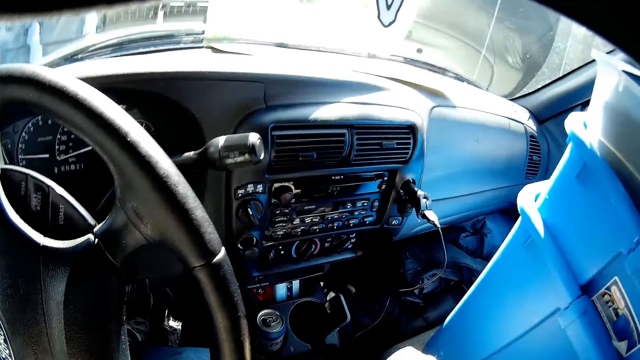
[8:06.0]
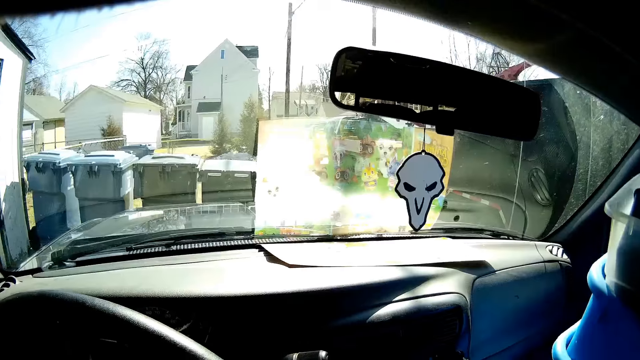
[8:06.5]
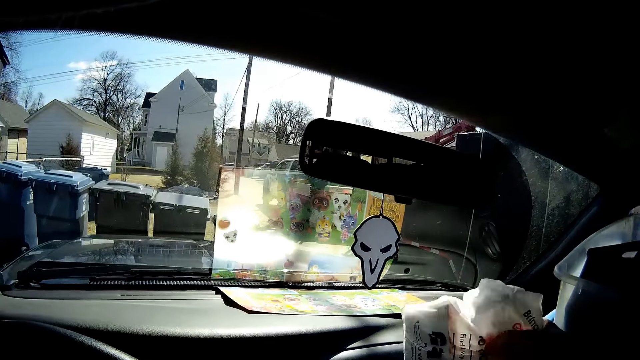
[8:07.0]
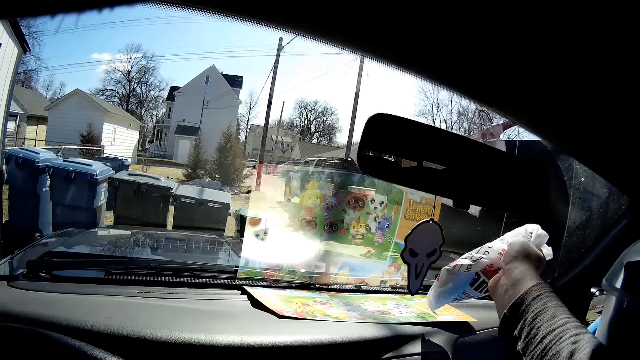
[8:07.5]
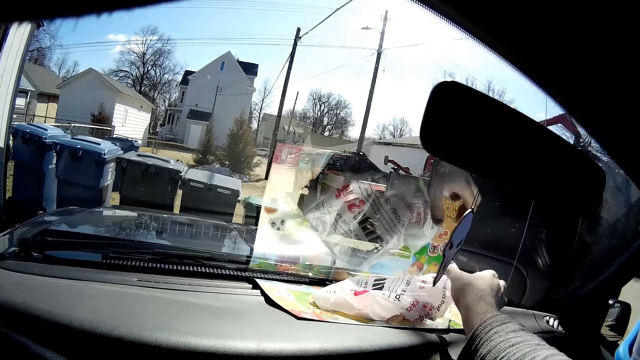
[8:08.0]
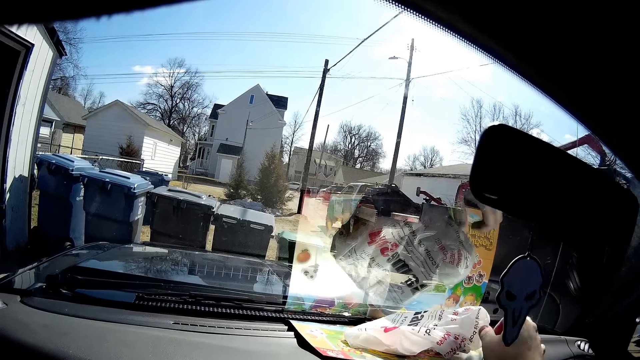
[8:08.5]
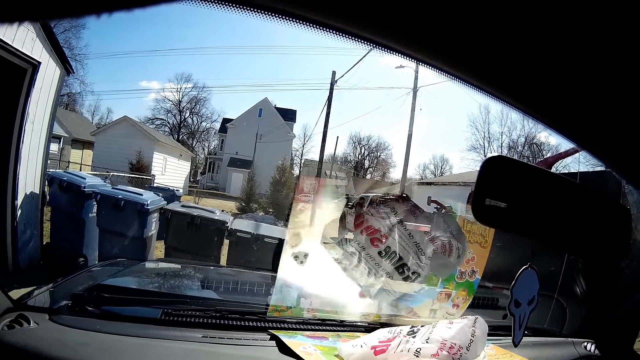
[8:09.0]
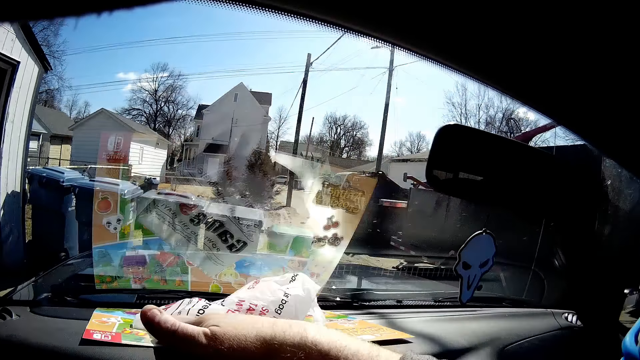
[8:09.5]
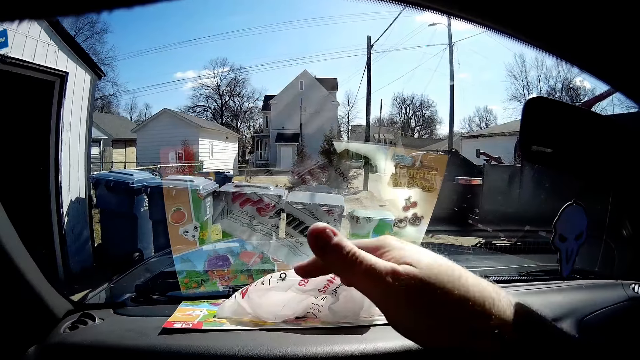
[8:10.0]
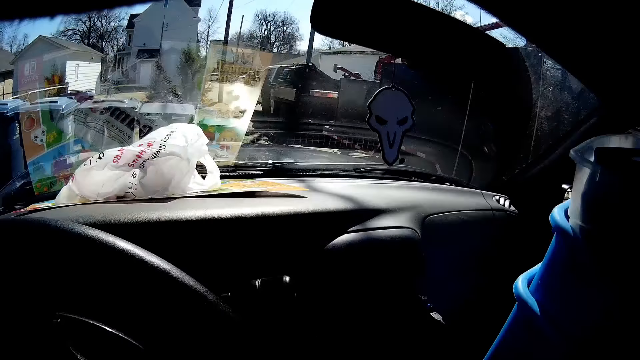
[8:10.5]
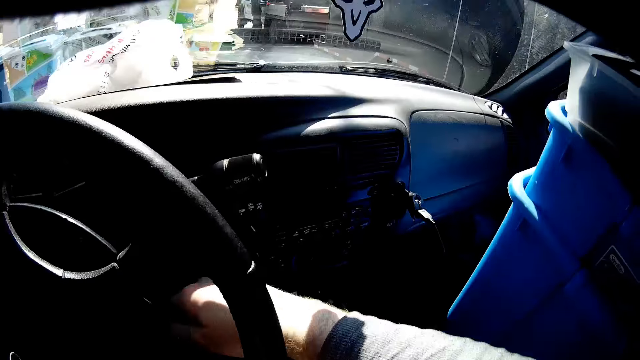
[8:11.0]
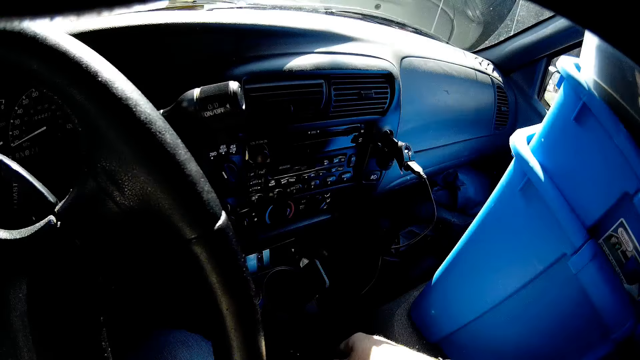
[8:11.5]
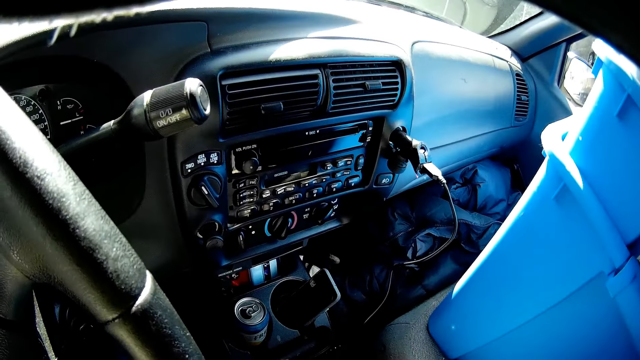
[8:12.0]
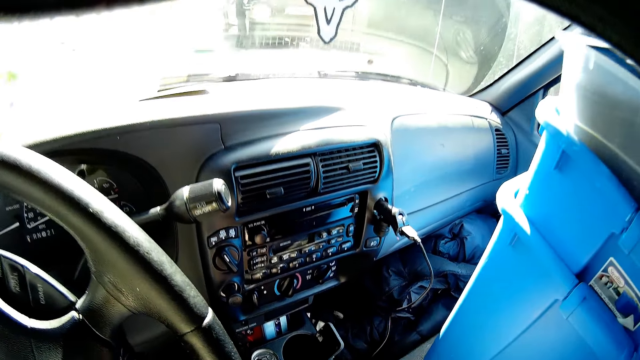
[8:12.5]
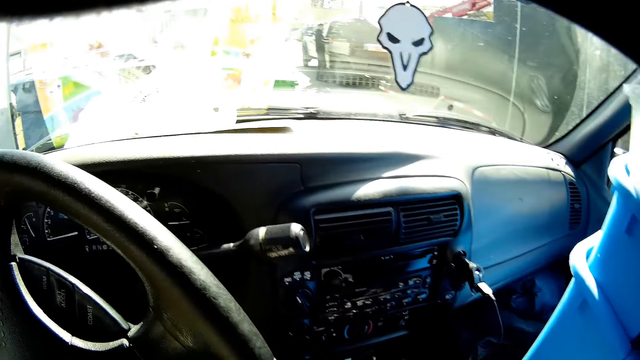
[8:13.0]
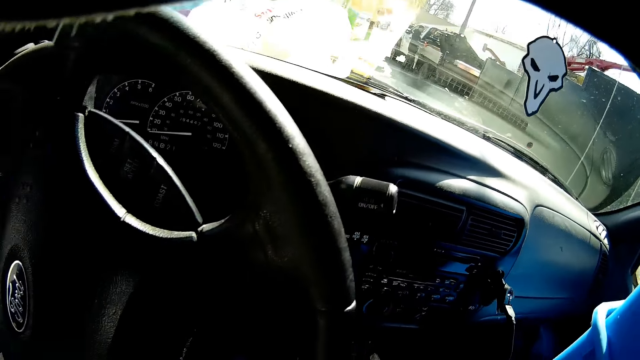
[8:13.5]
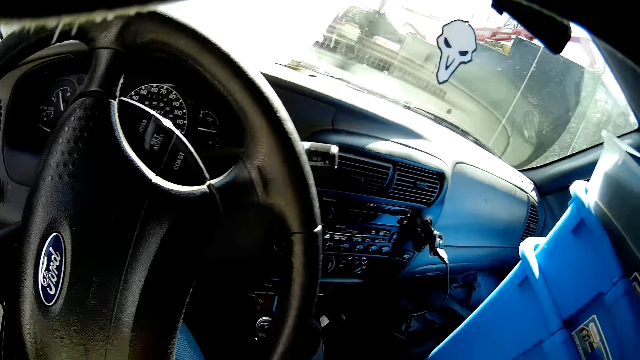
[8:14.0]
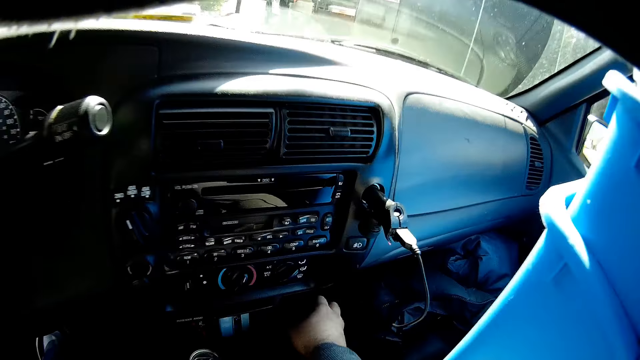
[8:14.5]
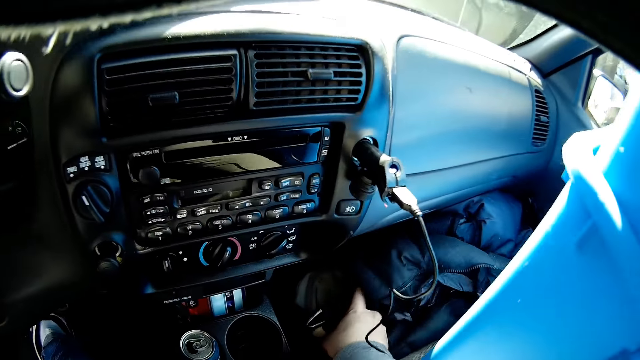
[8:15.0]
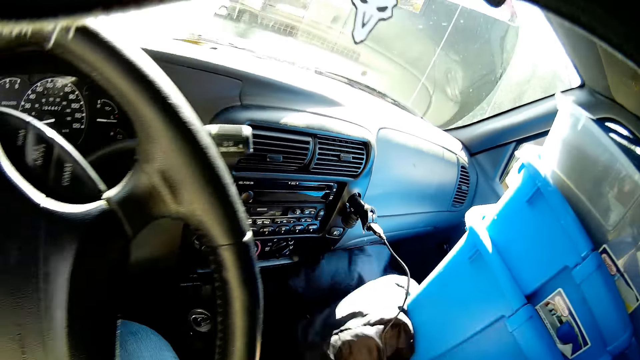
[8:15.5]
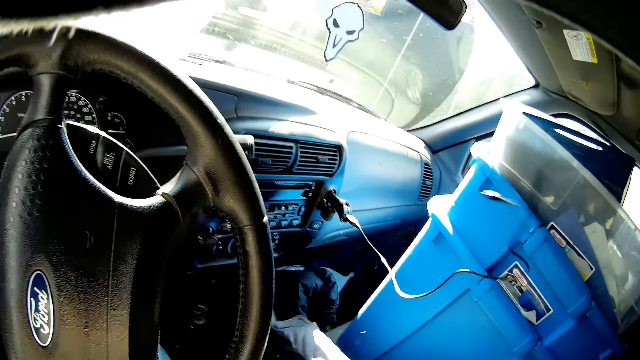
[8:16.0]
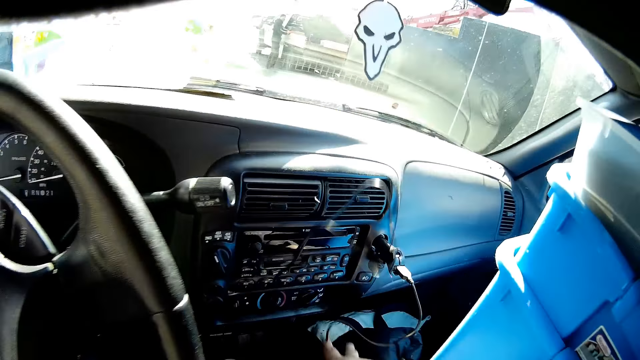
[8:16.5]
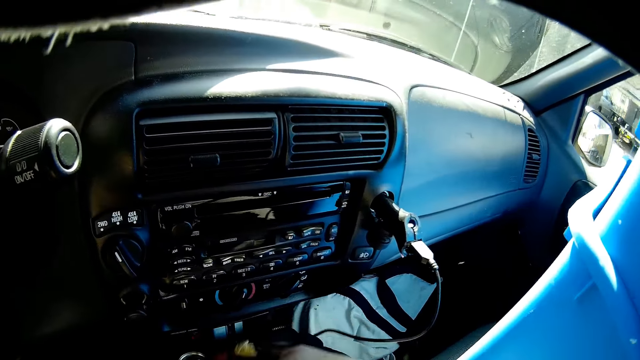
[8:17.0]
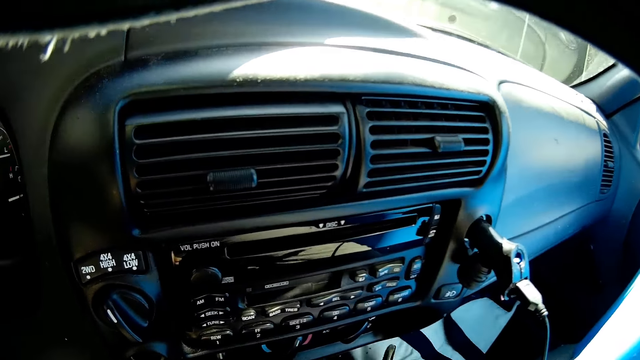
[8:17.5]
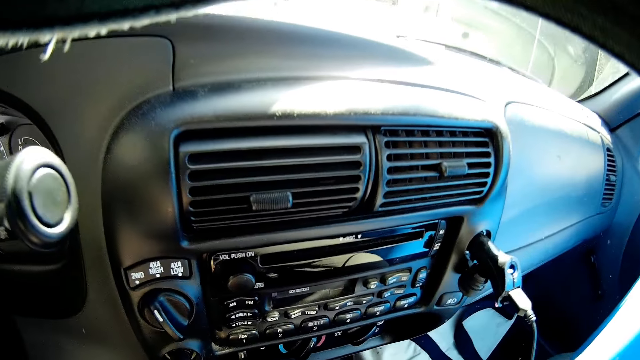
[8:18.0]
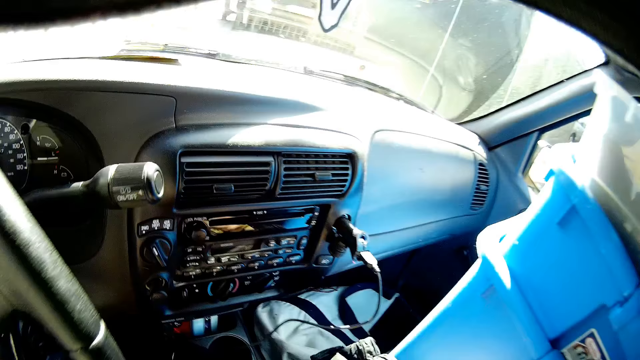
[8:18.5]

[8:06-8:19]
The camera wearer puts the paper bag at the dashboard. They move something. They take out the car keys. They take a jacket. They move the cloth.

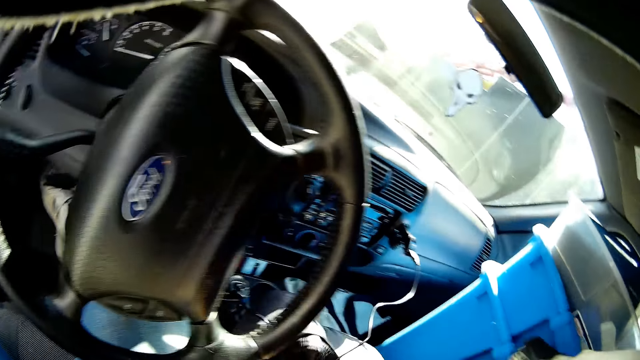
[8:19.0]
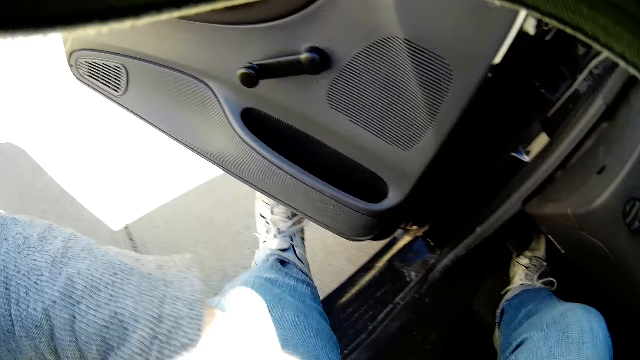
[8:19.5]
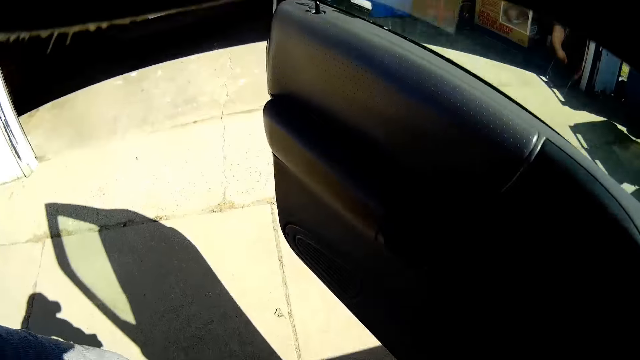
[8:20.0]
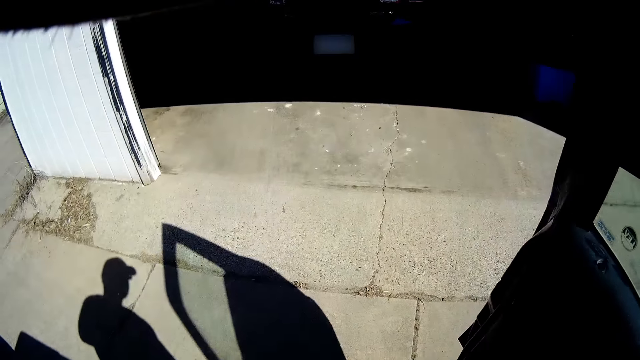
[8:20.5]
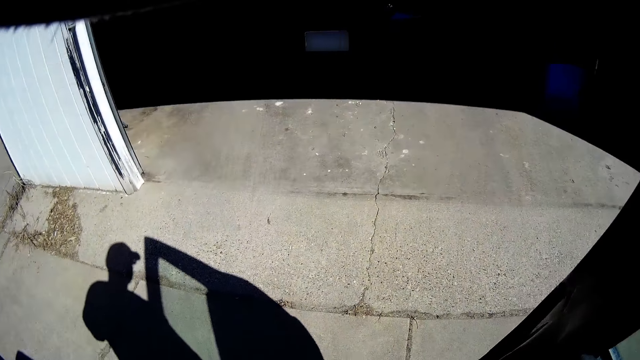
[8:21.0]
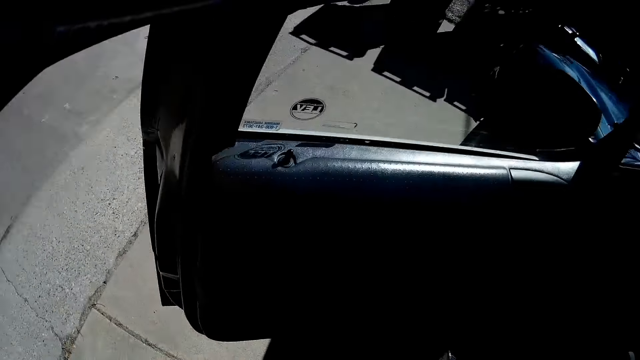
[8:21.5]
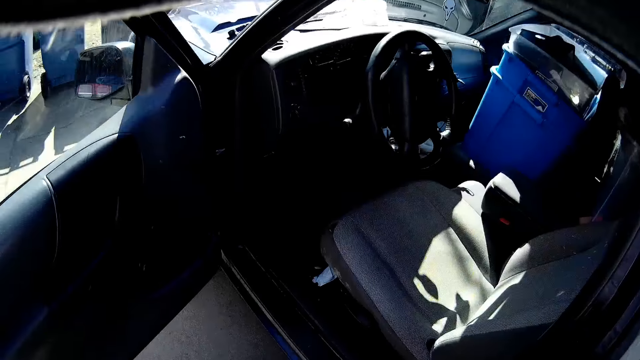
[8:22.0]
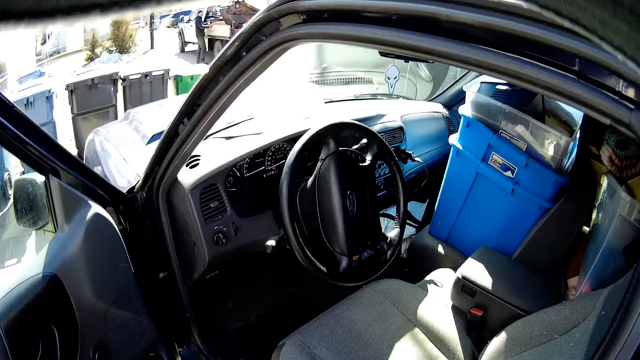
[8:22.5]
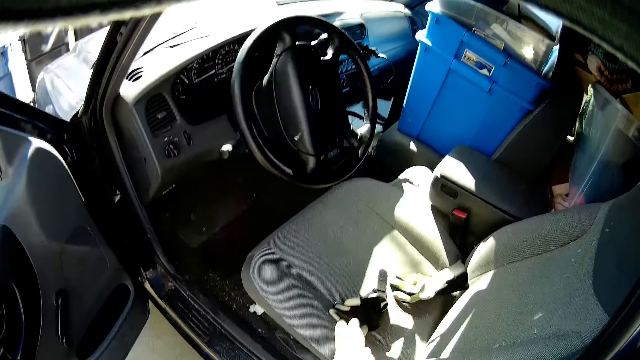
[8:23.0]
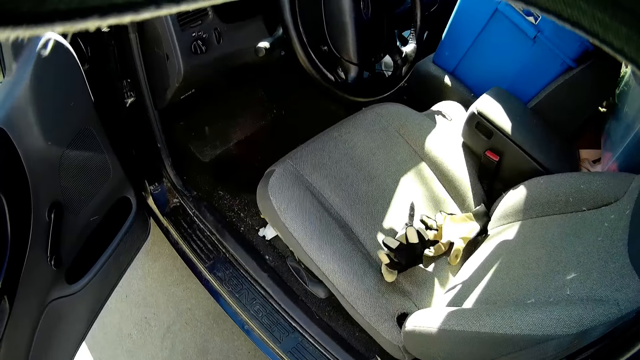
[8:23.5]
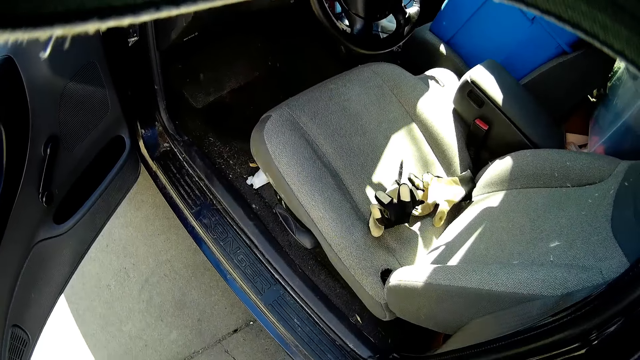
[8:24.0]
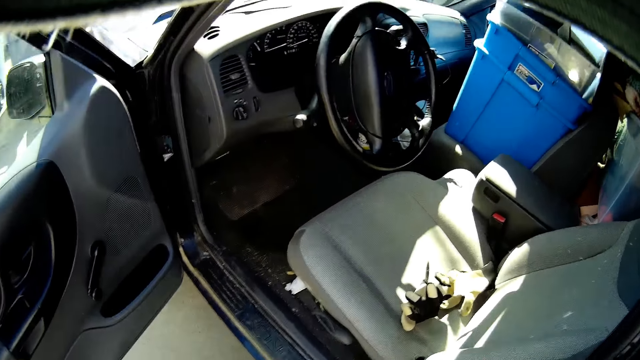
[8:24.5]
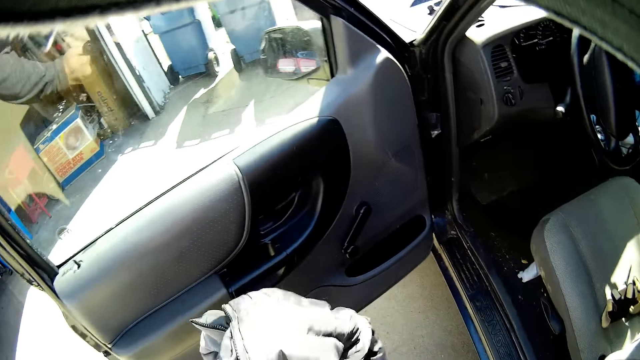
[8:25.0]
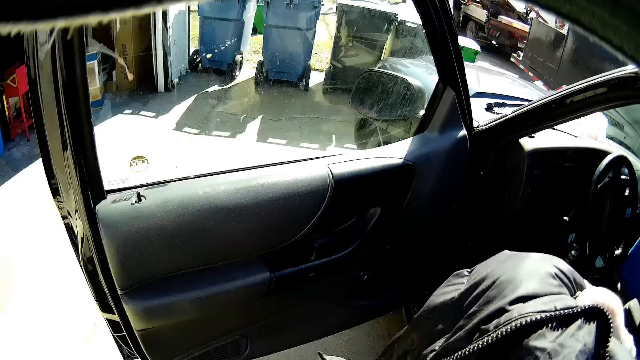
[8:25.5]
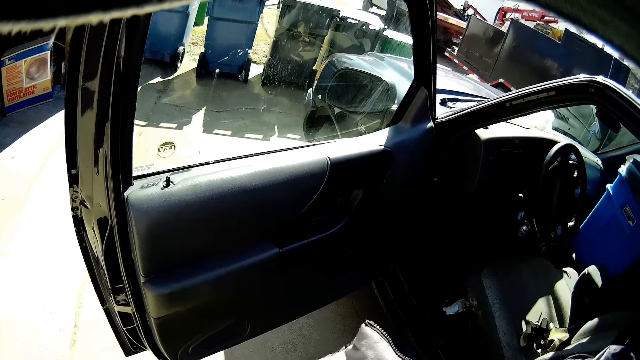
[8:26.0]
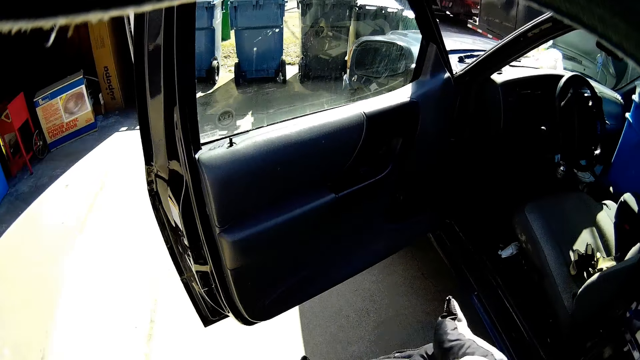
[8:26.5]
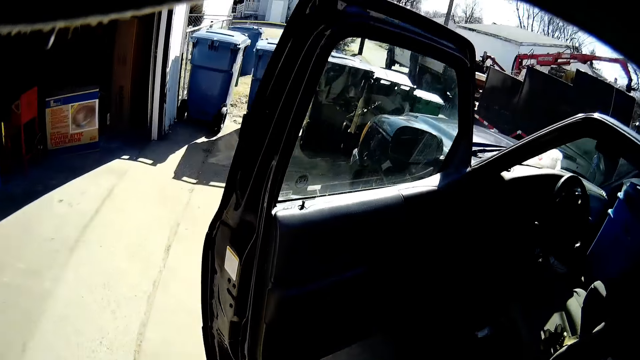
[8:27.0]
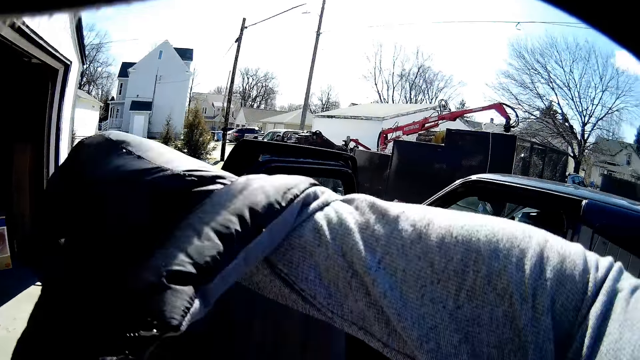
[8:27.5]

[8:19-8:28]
The camera wearer gets out of the car. They throw the glove in the car seat.
